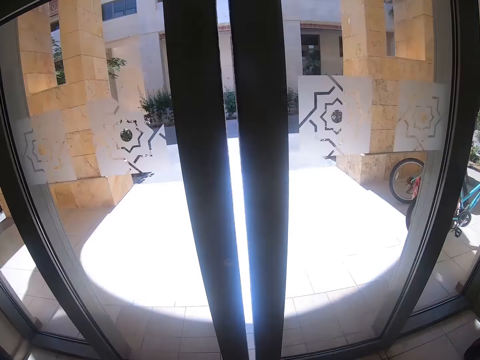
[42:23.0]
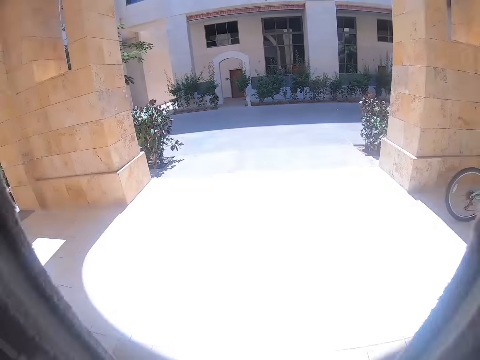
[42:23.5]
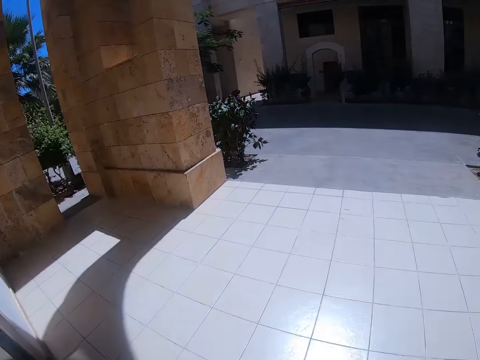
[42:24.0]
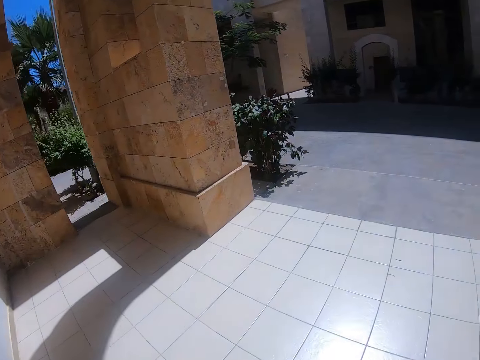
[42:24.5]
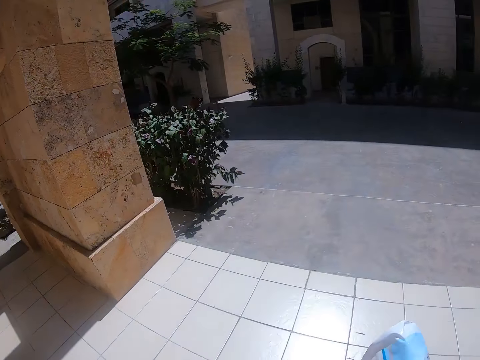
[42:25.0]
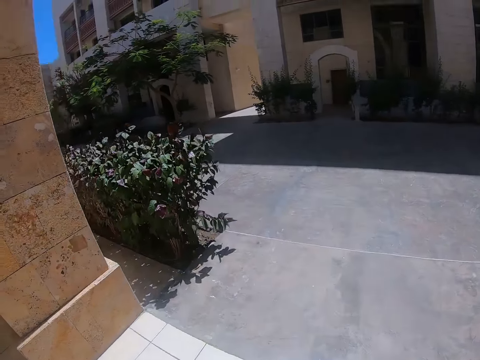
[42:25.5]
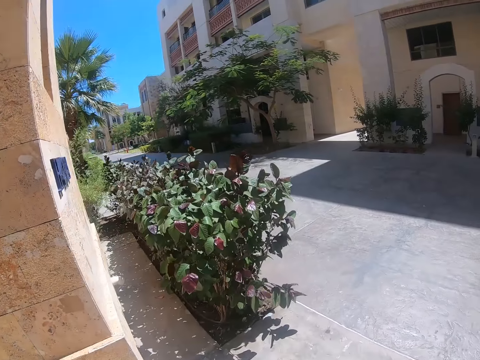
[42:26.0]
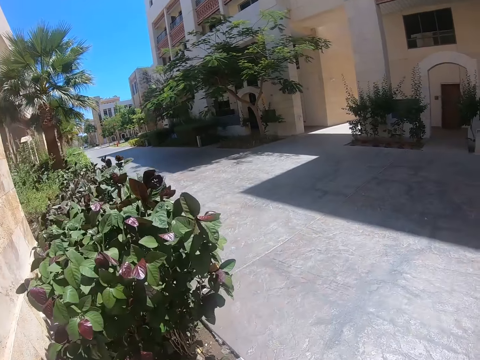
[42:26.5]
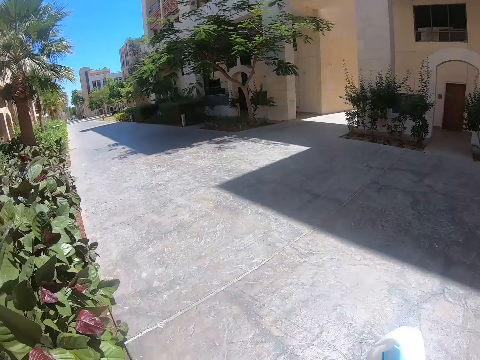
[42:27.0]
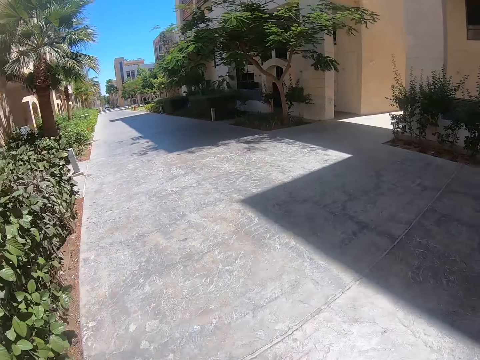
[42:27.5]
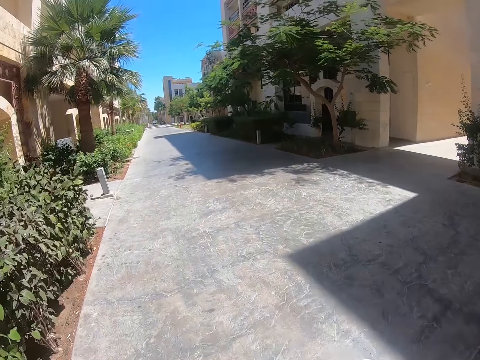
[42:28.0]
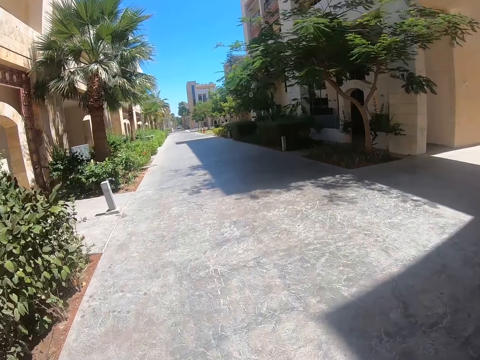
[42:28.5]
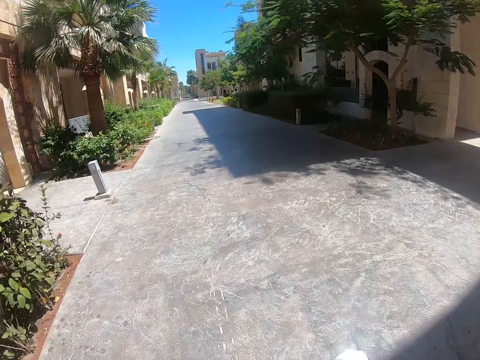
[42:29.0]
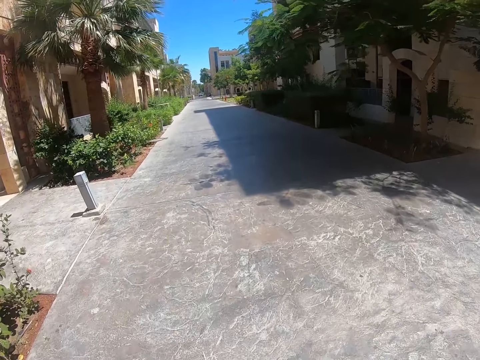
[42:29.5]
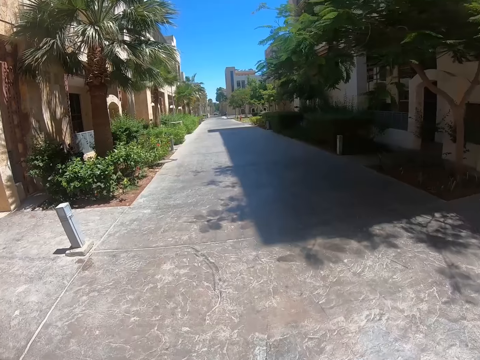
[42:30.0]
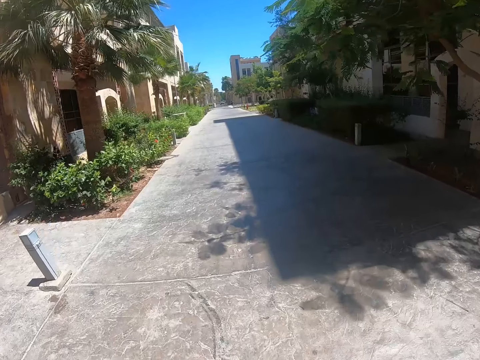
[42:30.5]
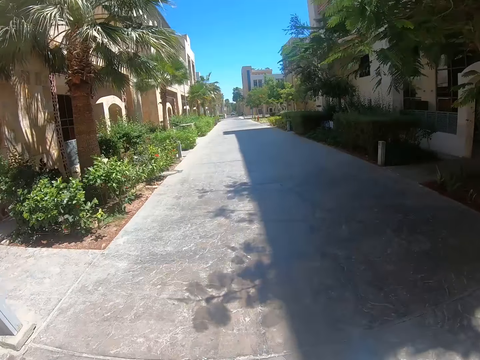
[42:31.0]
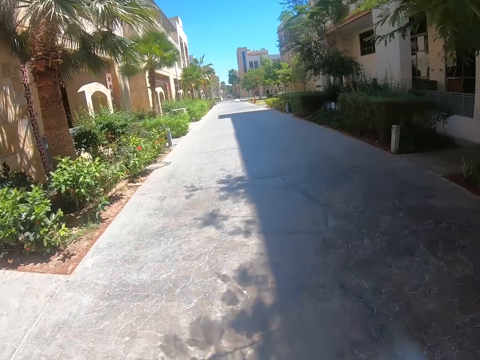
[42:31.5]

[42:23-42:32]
The camera wearer walks on the road.

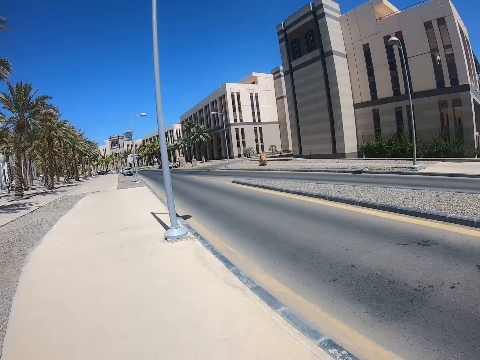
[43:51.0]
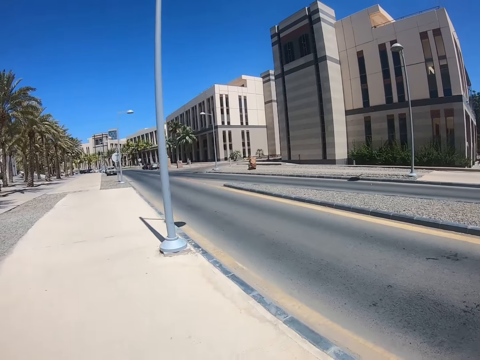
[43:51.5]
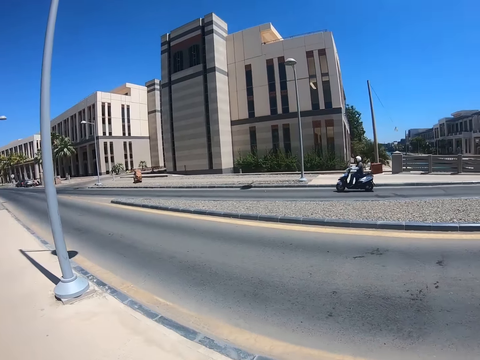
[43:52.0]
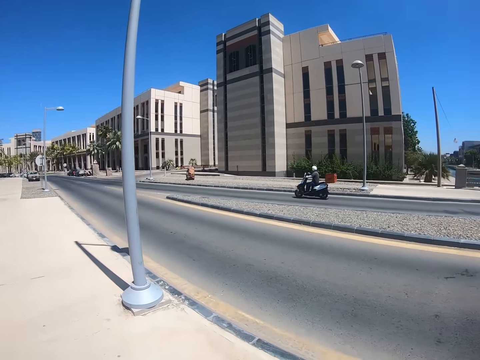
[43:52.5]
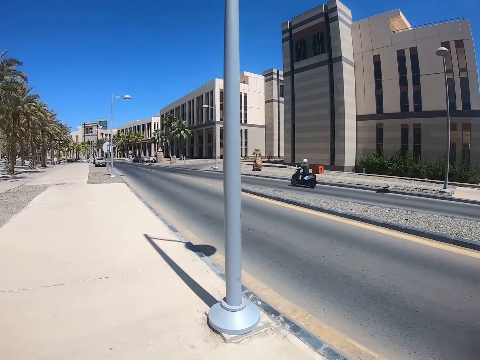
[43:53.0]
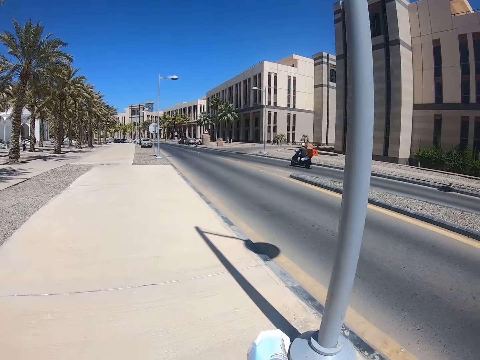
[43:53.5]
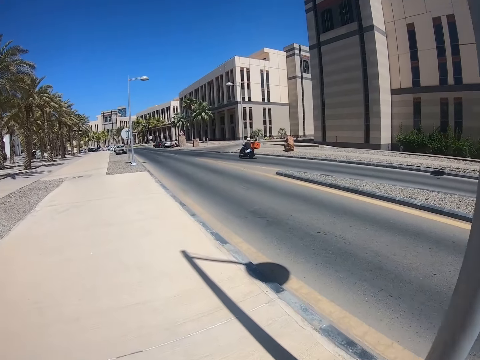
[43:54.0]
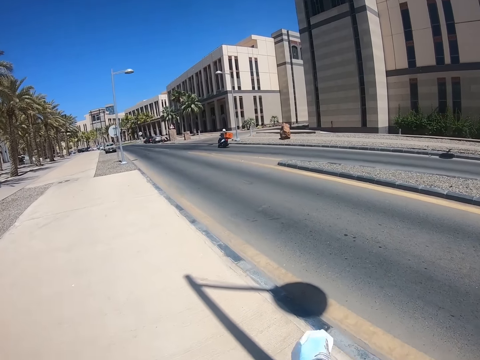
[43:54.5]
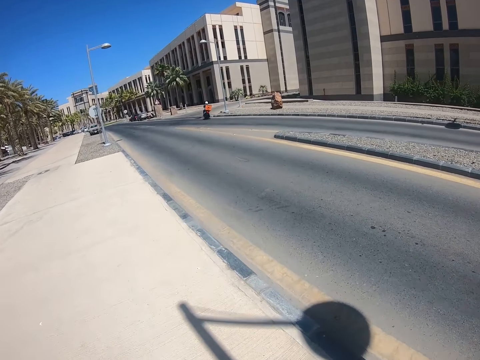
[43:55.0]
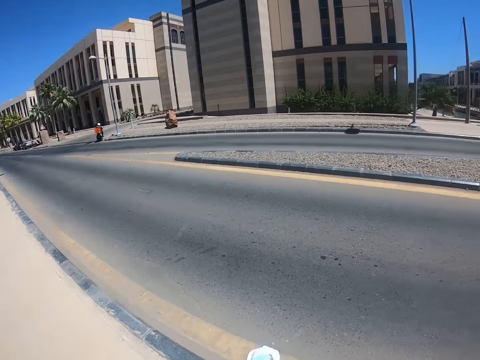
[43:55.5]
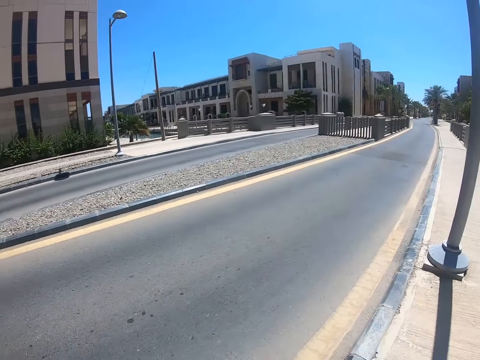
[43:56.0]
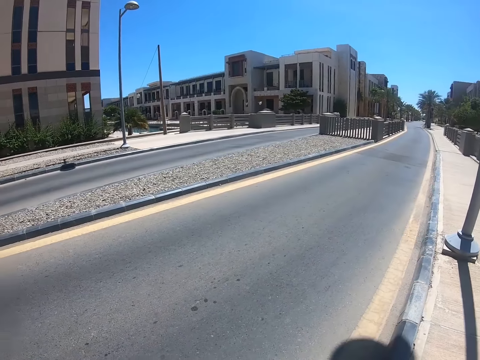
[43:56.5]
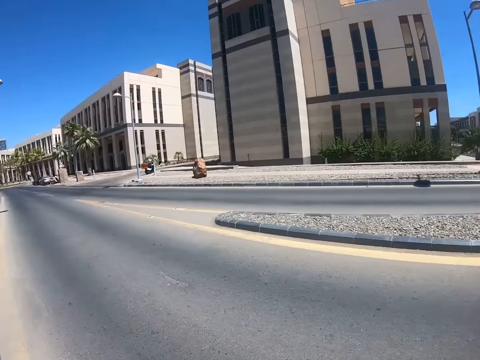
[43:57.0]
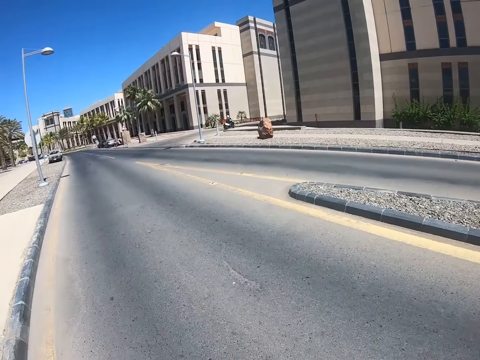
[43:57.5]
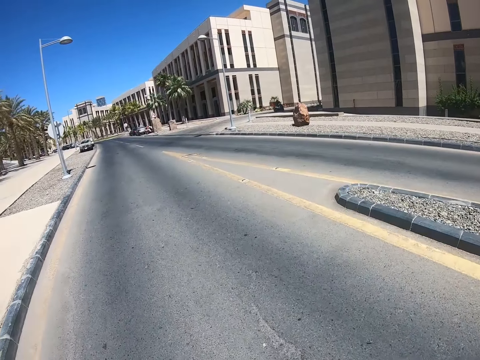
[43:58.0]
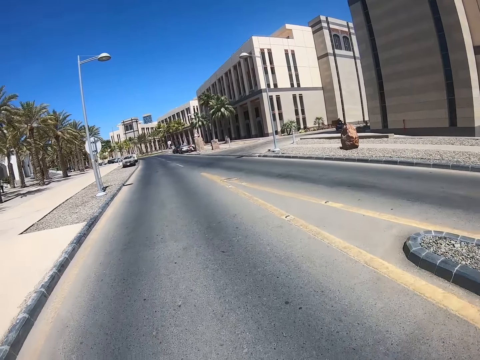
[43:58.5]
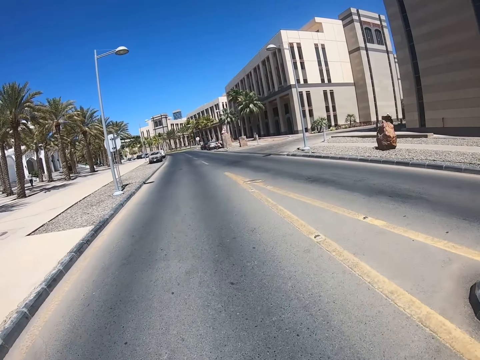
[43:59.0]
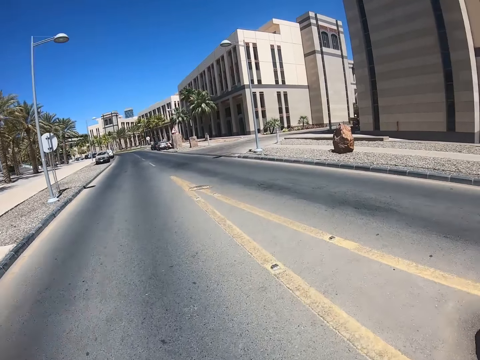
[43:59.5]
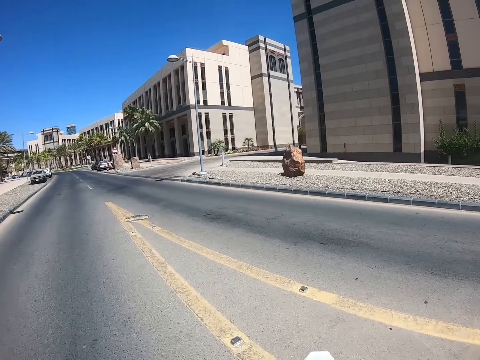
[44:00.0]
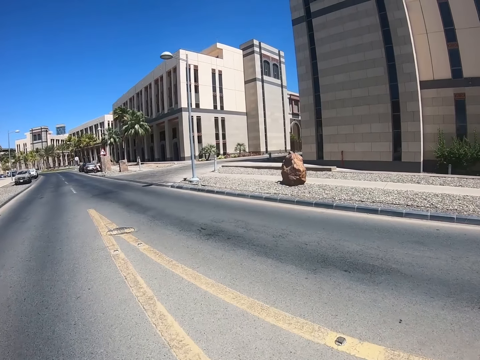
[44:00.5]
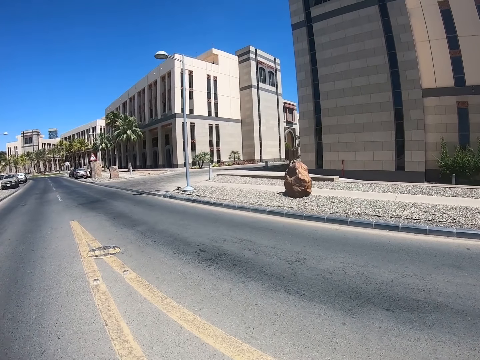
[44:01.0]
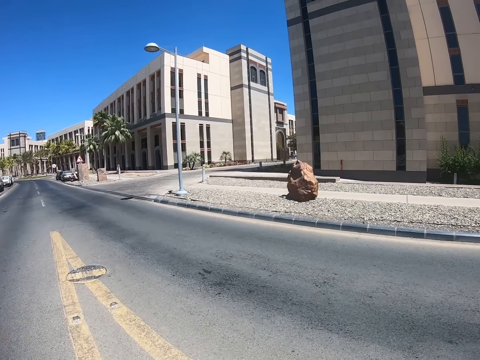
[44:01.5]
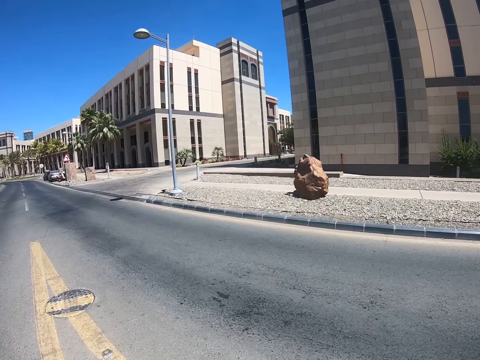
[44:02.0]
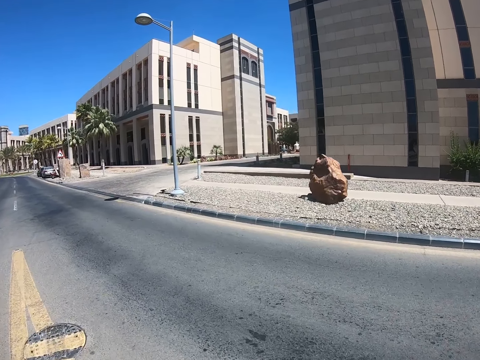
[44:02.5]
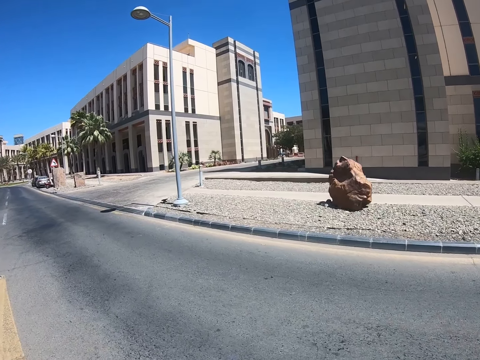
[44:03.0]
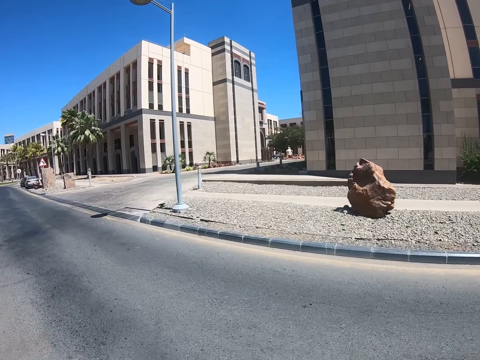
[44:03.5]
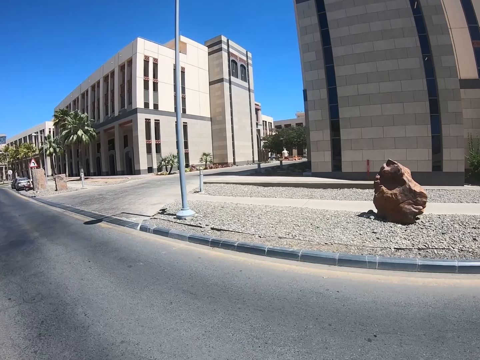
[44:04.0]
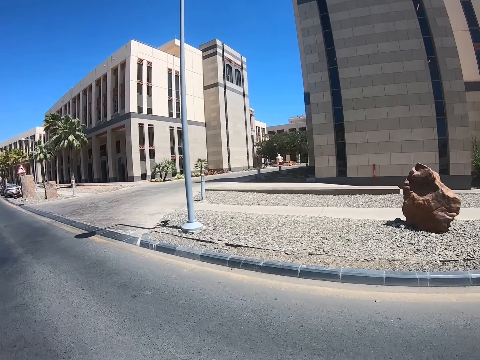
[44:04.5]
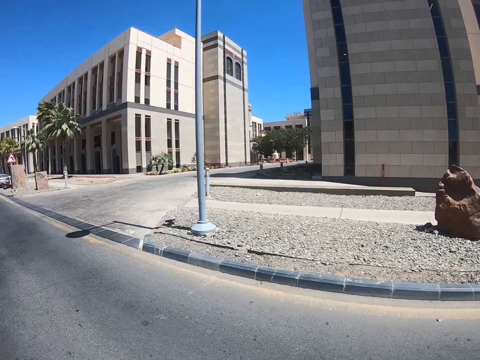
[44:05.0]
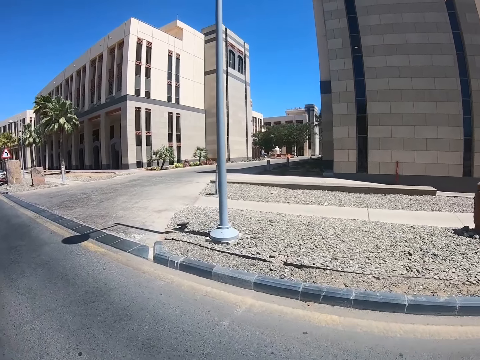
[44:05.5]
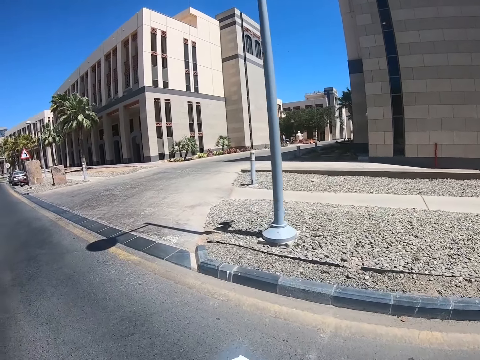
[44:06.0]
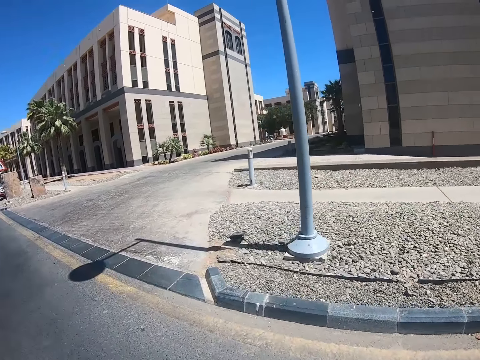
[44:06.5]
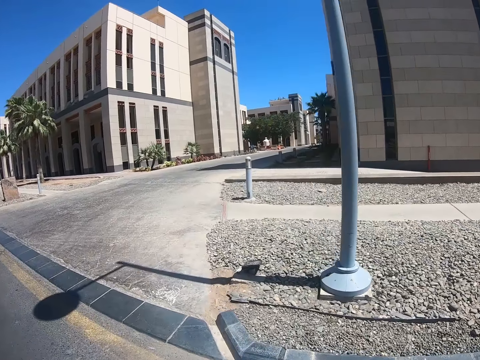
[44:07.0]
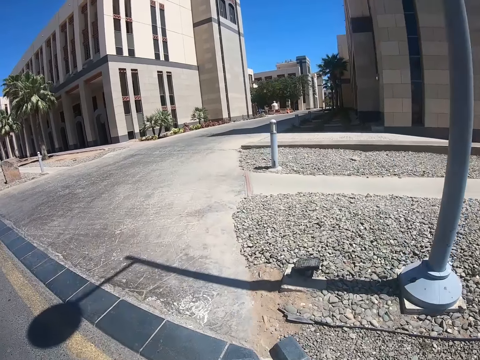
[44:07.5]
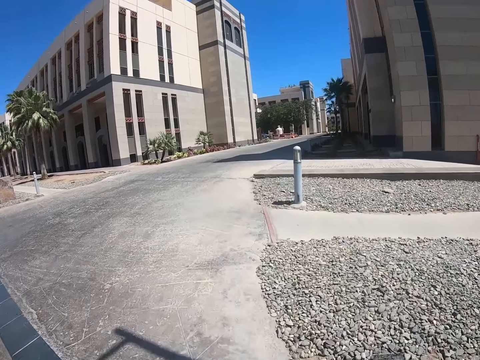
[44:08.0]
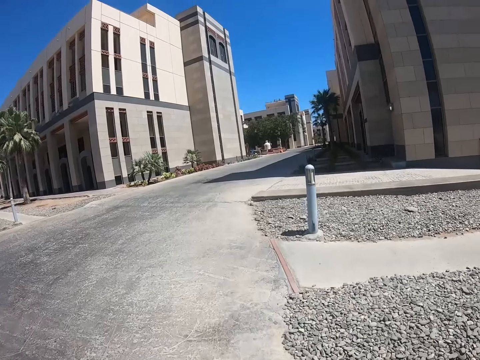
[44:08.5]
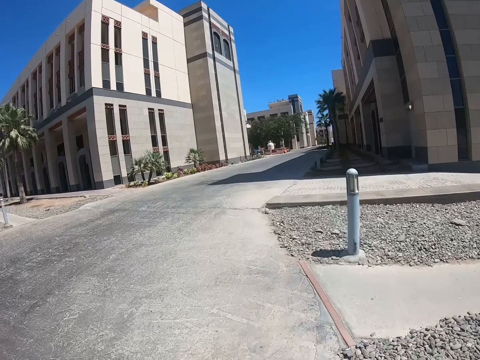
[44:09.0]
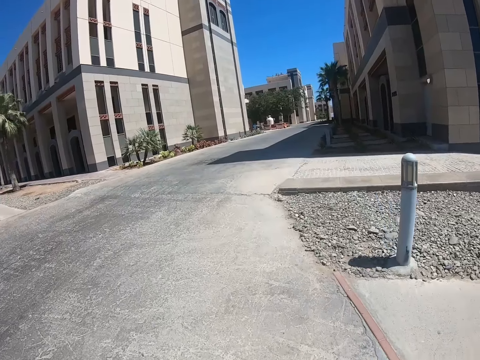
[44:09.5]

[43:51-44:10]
The camera wearer stares at the motorcycle. They stare at the road. They look around the road. They walk on the road. They cross the road.
